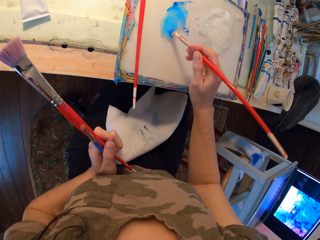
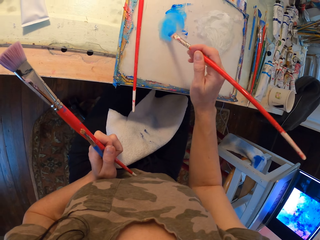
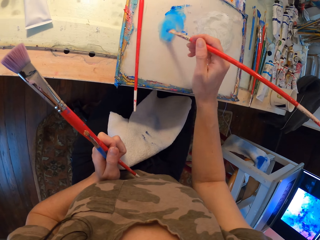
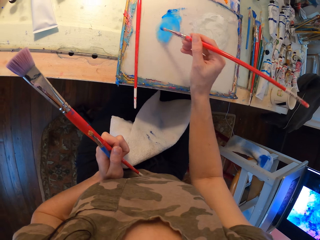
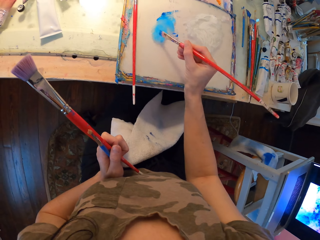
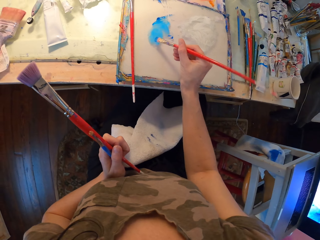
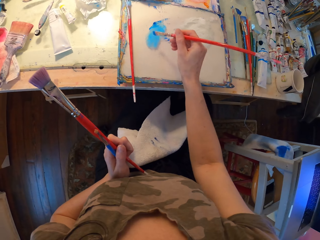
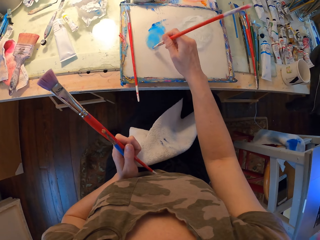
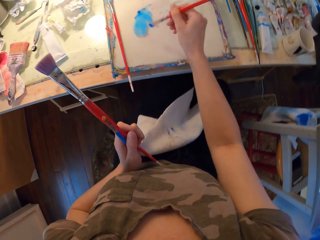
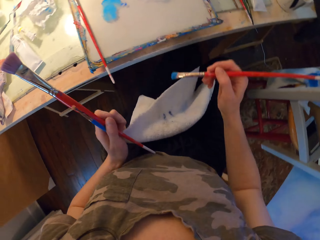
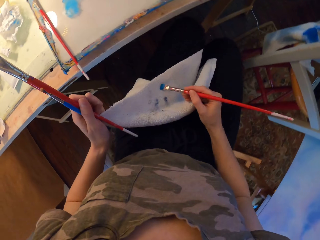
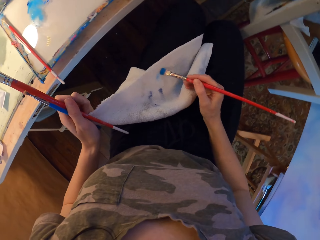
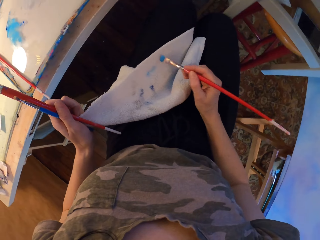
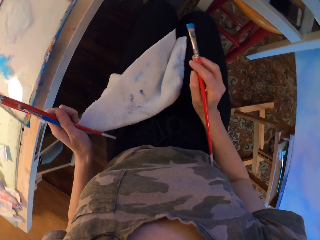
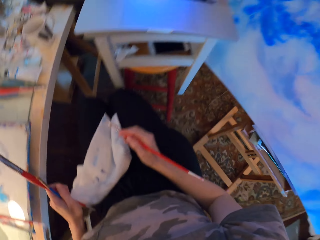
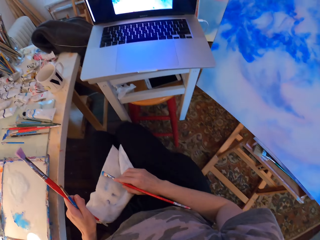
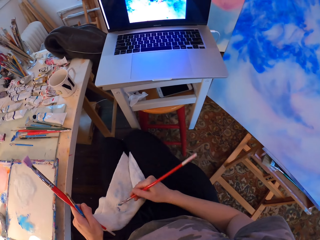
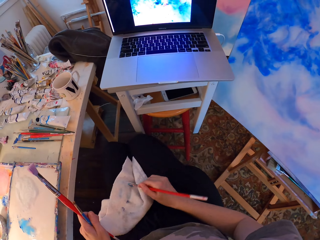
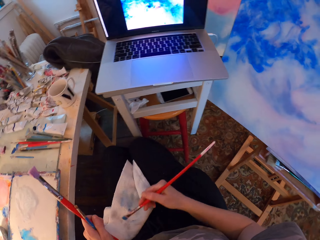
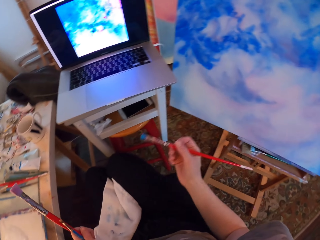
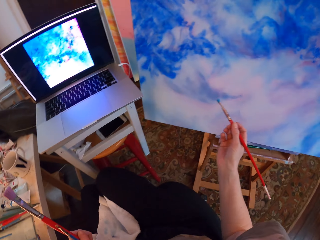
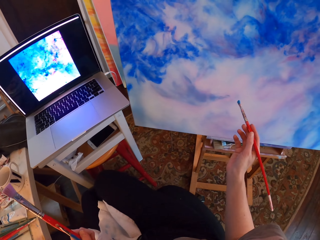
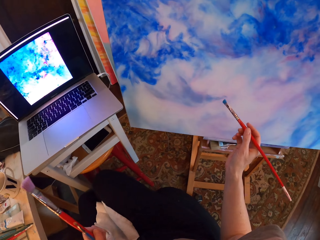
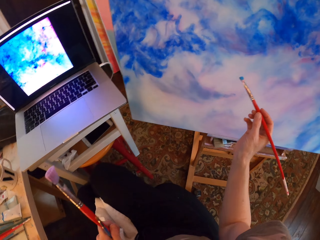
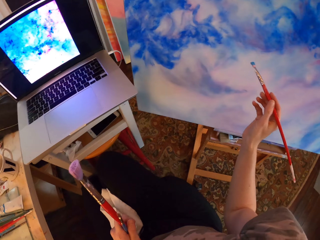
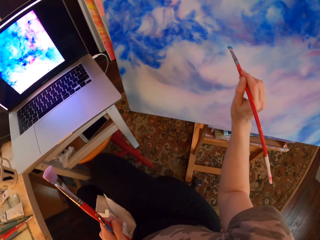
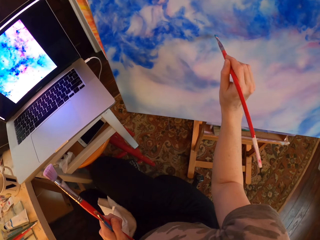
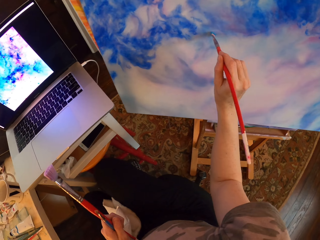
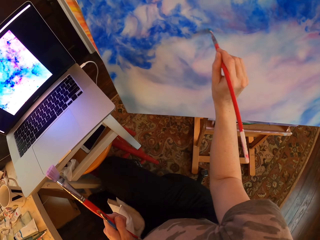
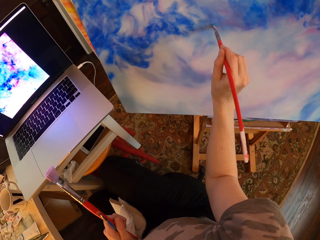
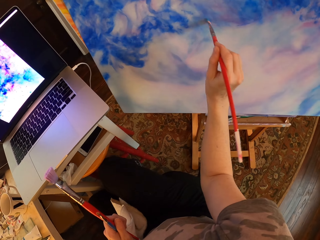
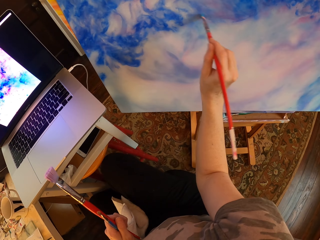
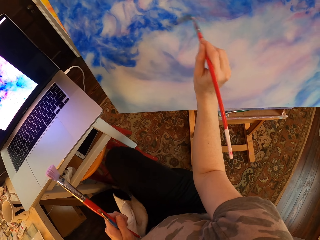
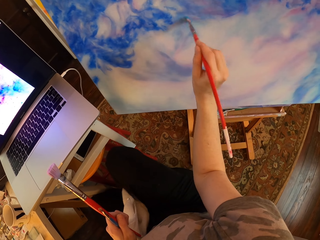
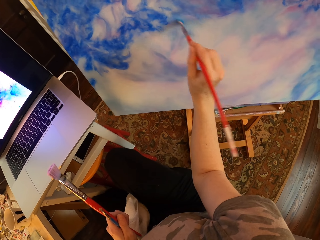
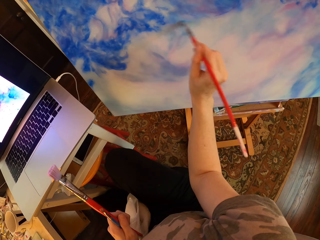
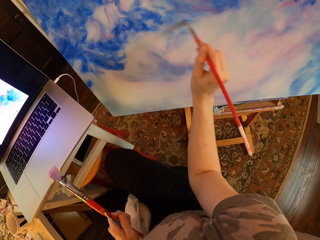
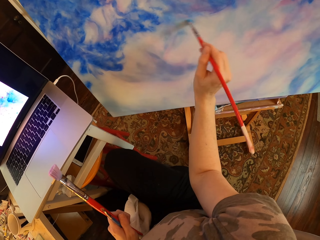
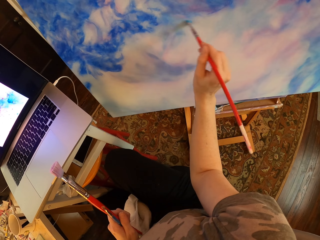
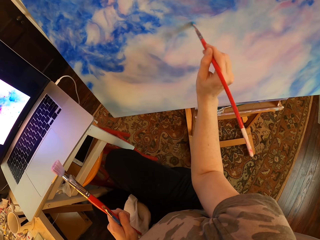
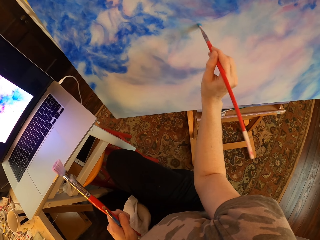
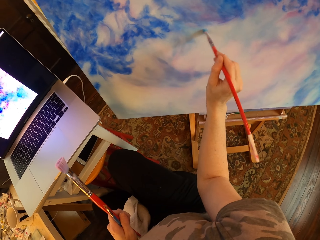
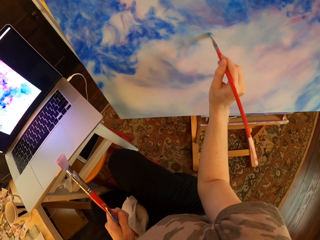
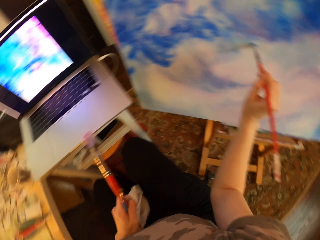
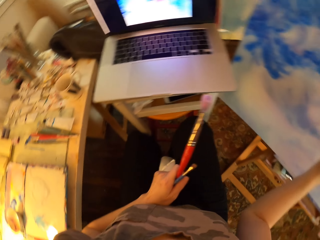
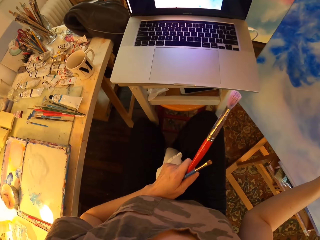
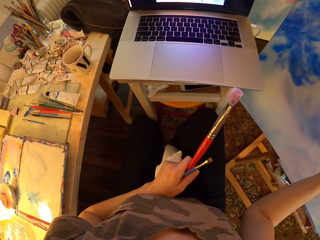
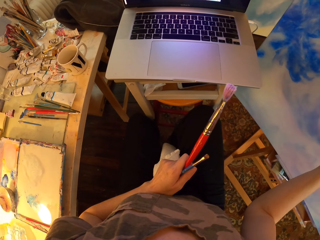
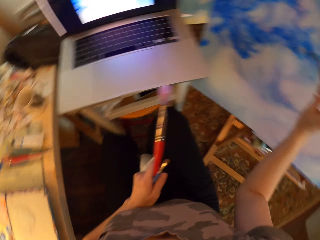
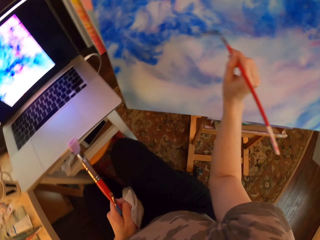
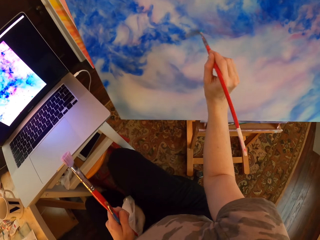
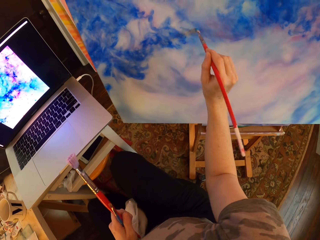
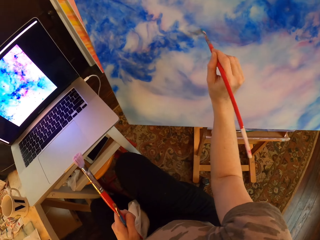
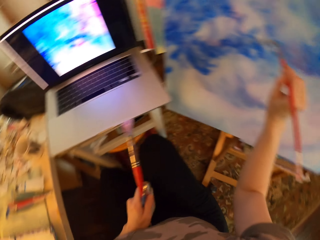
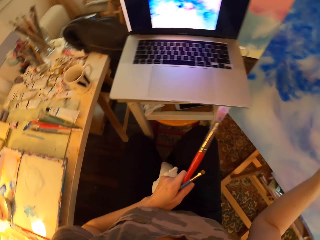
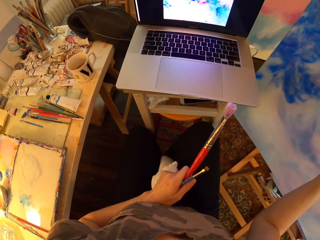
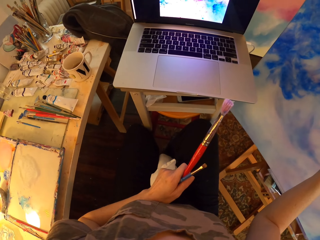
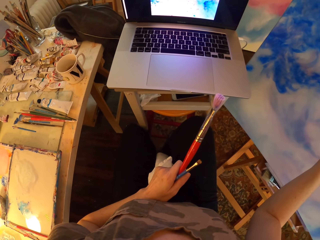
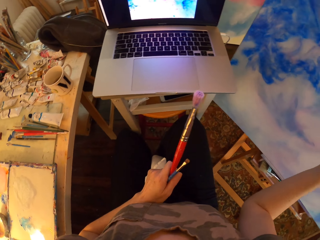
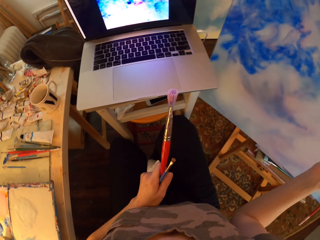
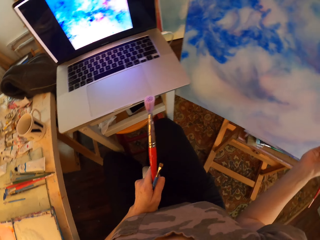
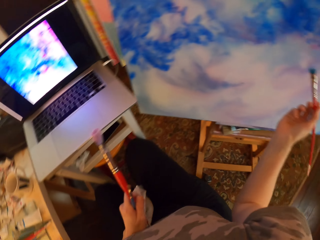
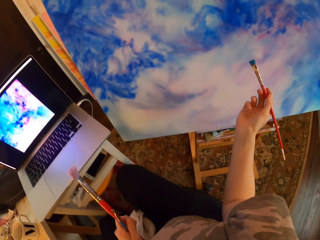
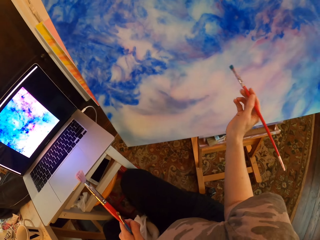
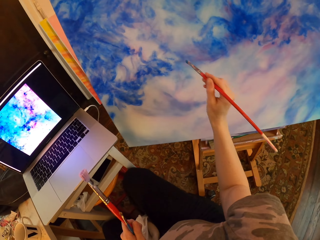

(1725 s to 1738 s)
The camera wearer turns to the side. They wipe off excess paint on the art brush with a piece of cloth. They hold the piece of cloth and art brushes. They tap a paint brush on the cloth. They turn to the side. They paint on a canvas with an art brush. They hold the piece of cloth and art brushes. They stare at the laptop. They hold the piece of cloth and art brushes. They paint on the canvas with the art brush. They turn to the side. They paint on the canvas with the art brush again. They hold the piece of cloth and art brushes. They turn to the side. They stare at the laptop. They paint on the canvas with the art brush. They hold the piece of cloth and art brushes. They hold the piece of cloth and art brushes again. They paint on the canvas with the art brush.

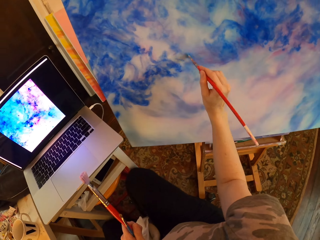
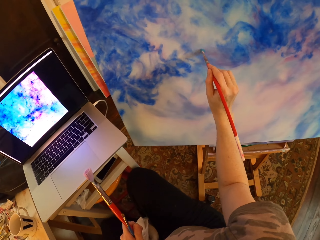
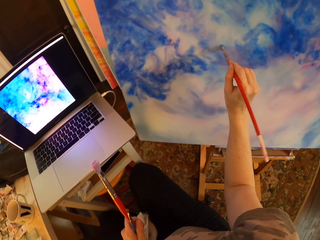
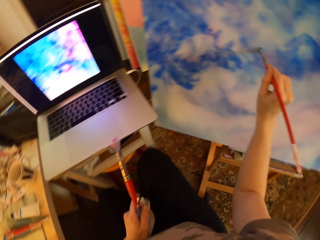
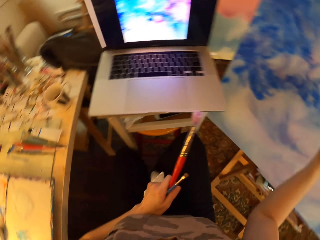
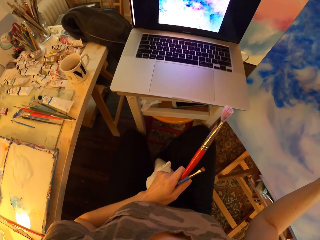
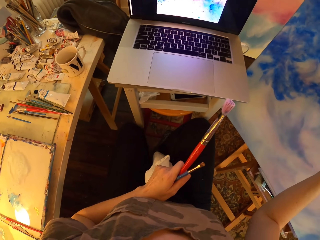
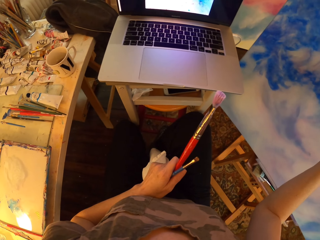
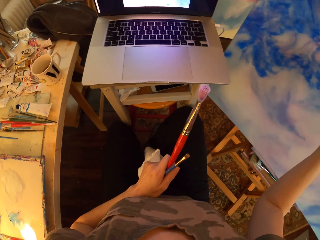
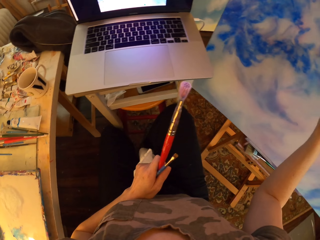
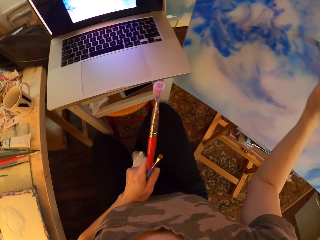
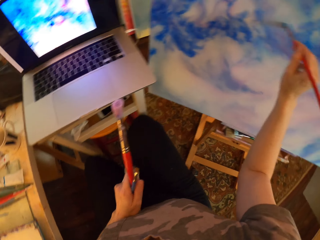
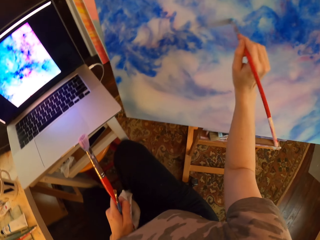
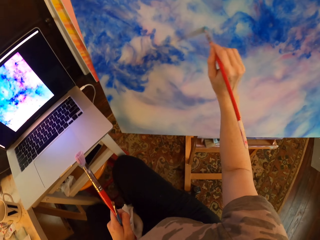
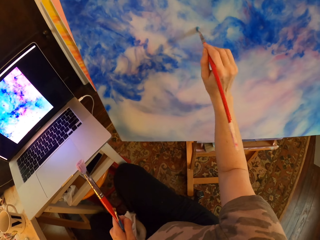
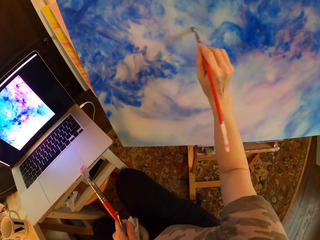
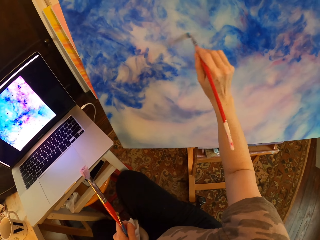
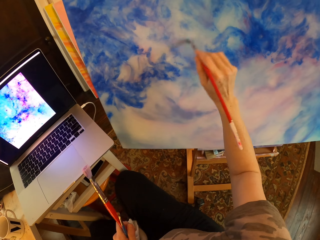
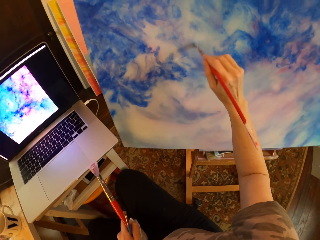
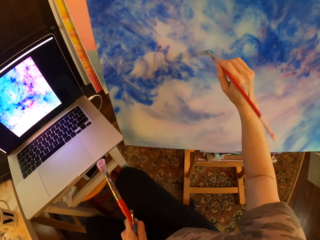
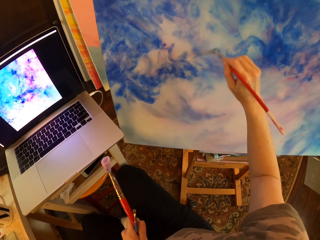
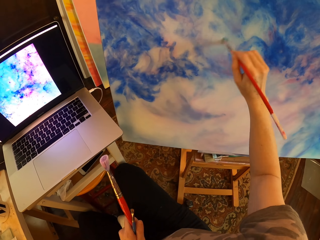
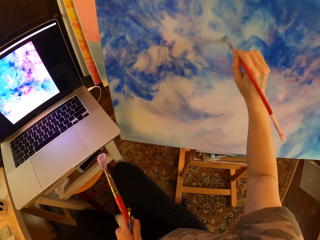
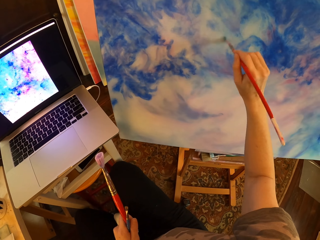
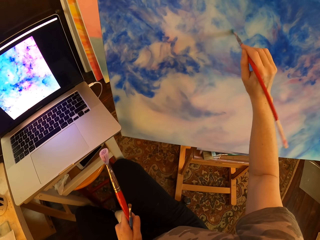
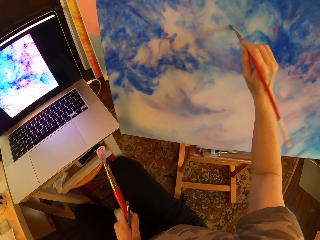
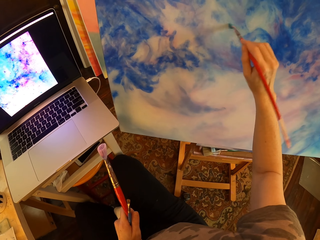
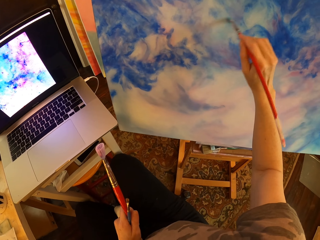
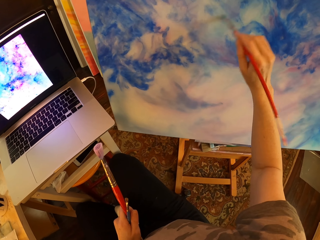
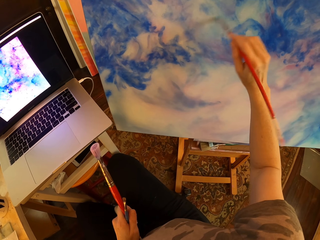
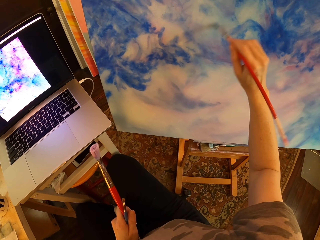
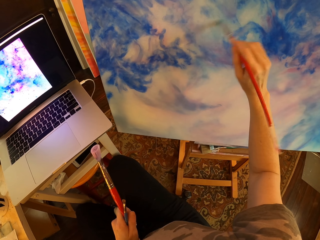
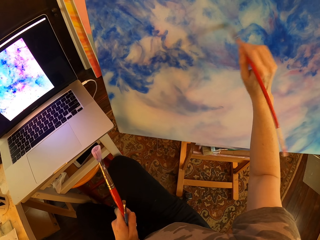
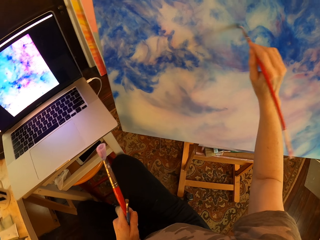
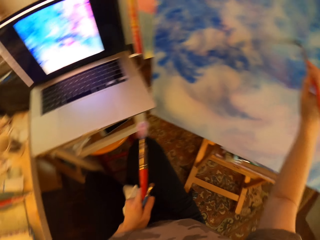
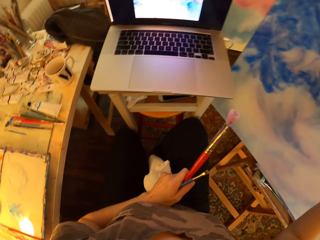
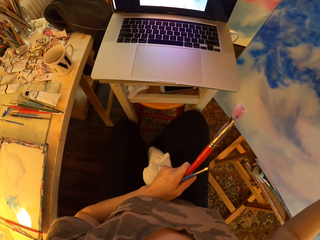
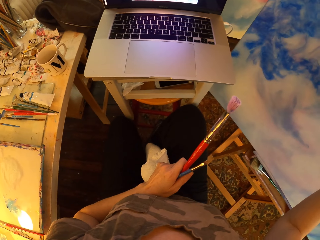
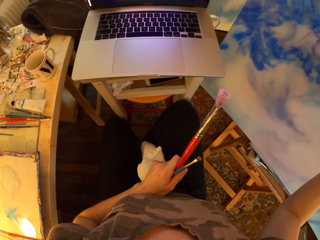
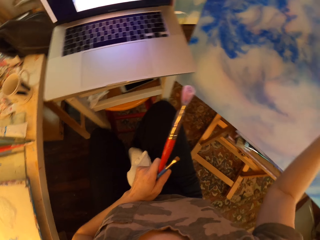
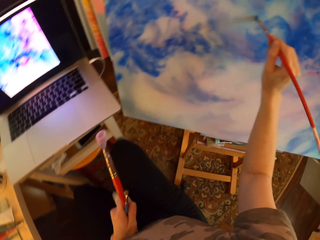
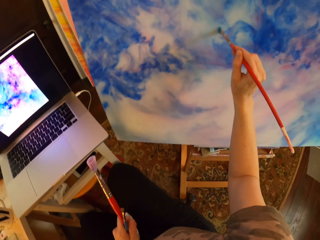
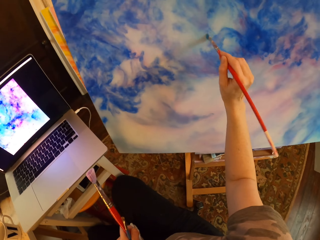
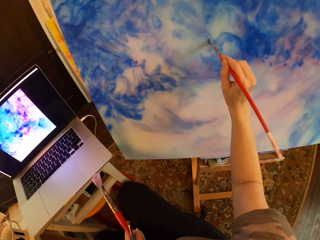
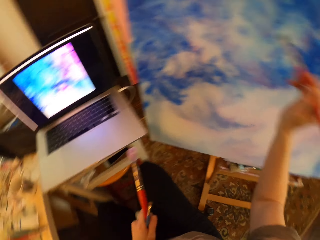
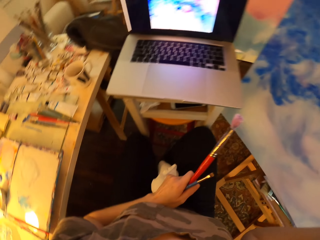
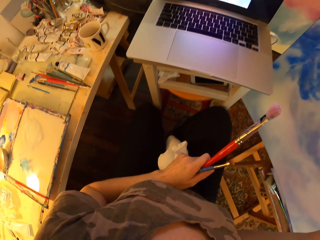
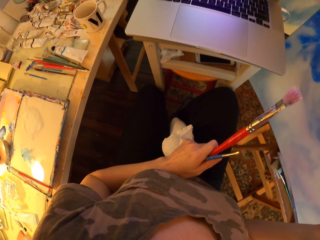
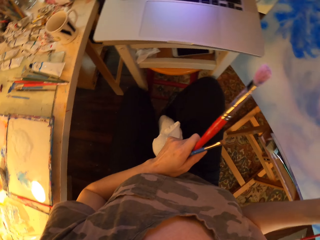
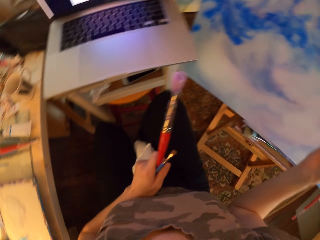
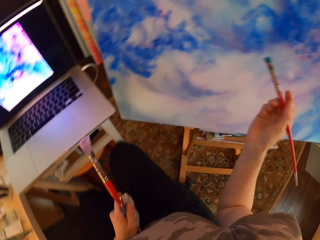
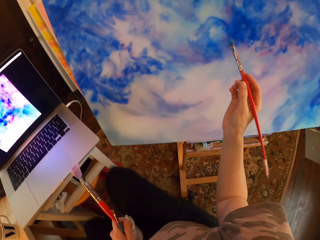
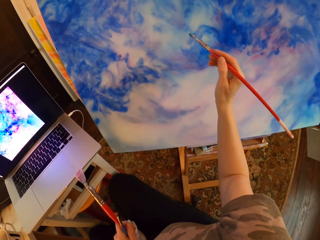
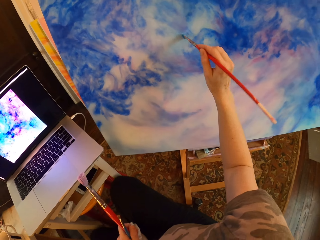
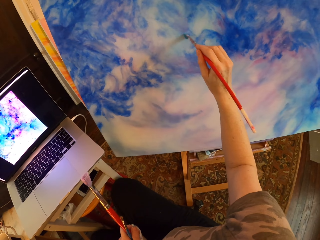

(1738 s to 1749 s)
The camera wearer turns to the side. They stare at the laptop. They paint on a canvas with an art brush. They hold a piece of cloth and art brushes. They hold the piece of cloth and art brushes again. They paint on the canvas with the art brush. They turn to the side. They stare at the laptop. They paint on the canvas with the art brush. They hold the piece of cloth and art brushes. They hold the piece of cloth and art brushes again. They paint on the canvas with the art brush. They hold the piece of cloth and art brushes. They stare at the laptop. They paint on the canvas with the art brush. They hold the piece of cloth and art brushes.
